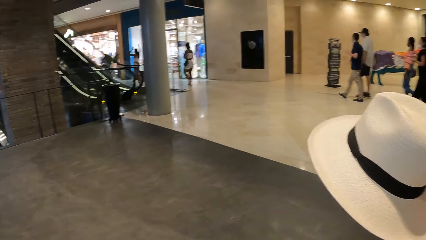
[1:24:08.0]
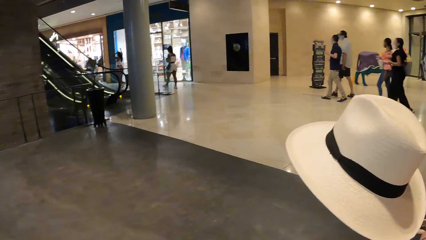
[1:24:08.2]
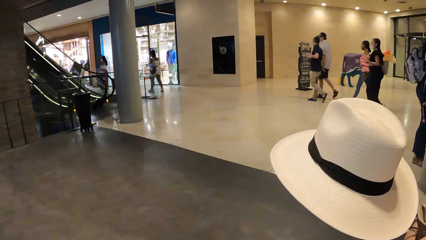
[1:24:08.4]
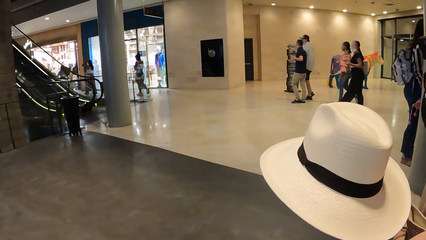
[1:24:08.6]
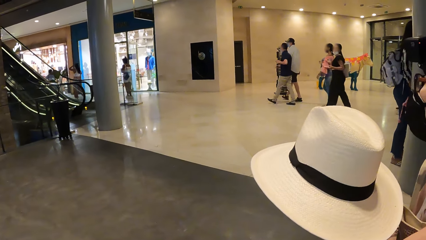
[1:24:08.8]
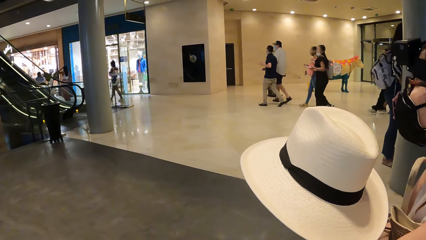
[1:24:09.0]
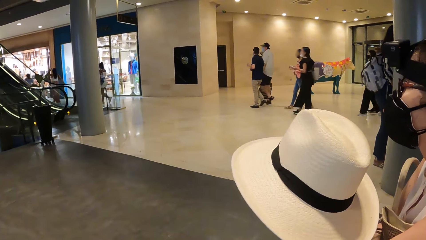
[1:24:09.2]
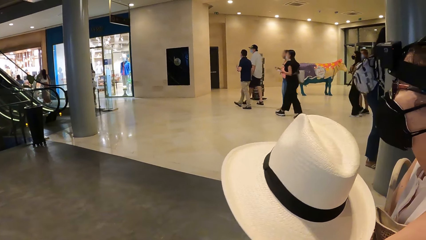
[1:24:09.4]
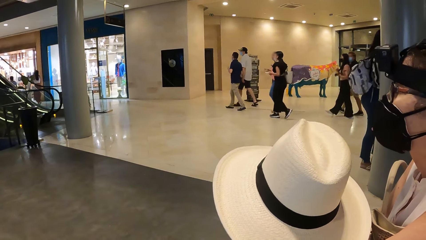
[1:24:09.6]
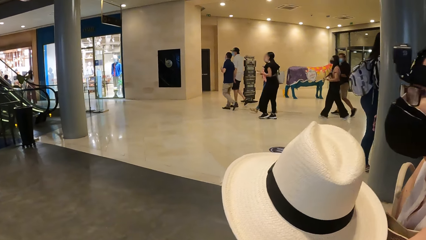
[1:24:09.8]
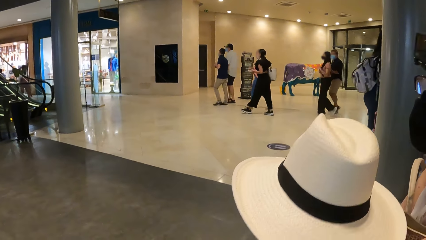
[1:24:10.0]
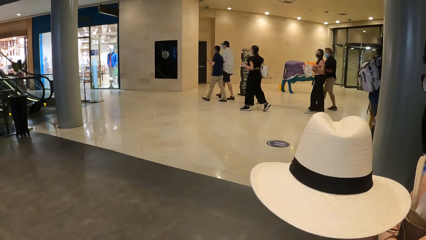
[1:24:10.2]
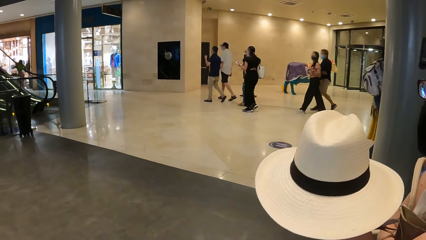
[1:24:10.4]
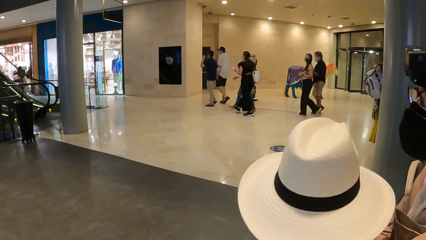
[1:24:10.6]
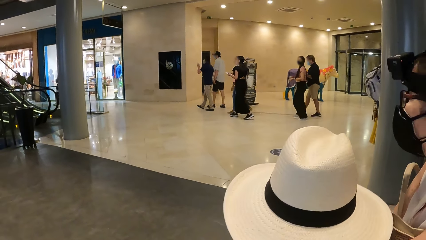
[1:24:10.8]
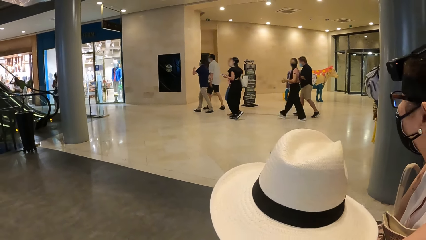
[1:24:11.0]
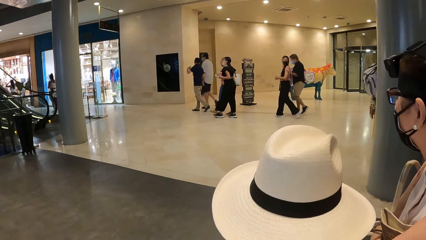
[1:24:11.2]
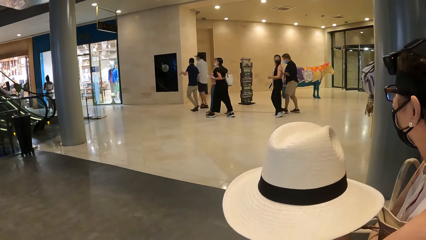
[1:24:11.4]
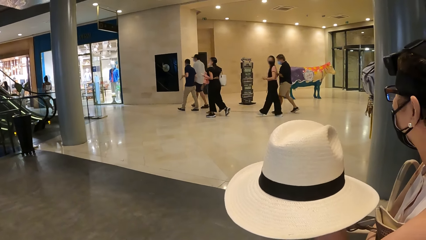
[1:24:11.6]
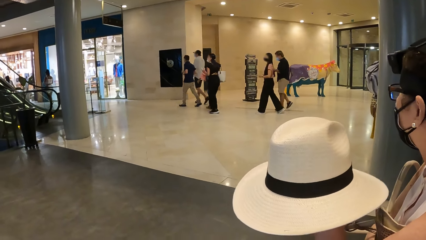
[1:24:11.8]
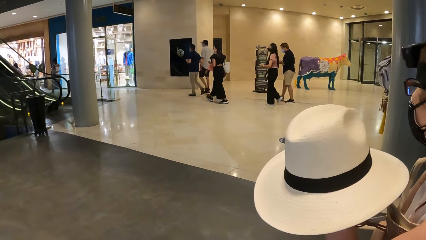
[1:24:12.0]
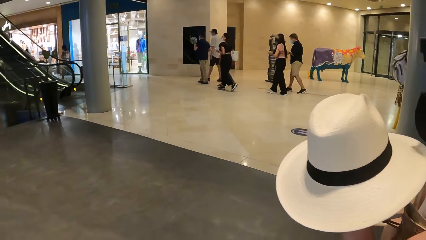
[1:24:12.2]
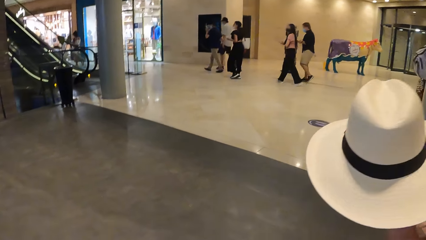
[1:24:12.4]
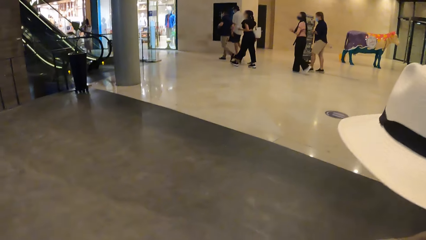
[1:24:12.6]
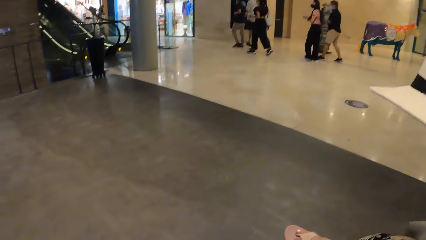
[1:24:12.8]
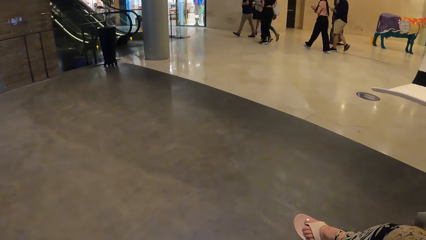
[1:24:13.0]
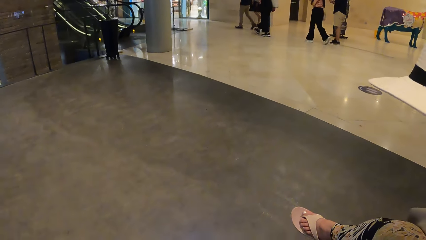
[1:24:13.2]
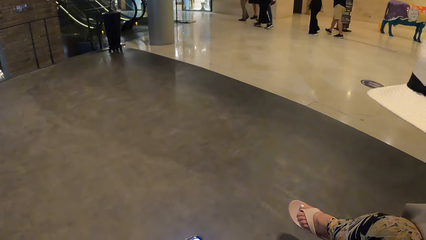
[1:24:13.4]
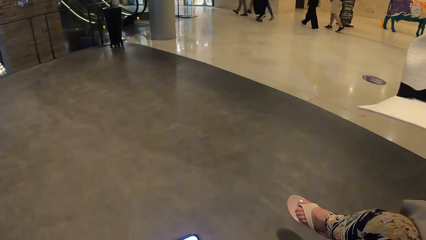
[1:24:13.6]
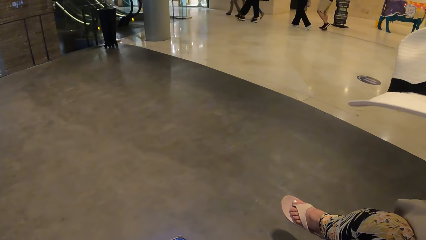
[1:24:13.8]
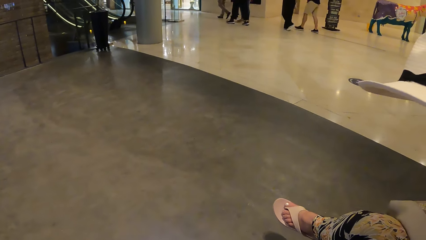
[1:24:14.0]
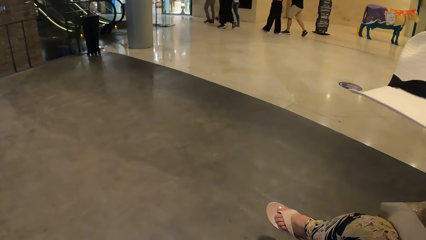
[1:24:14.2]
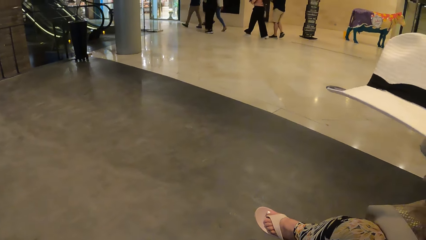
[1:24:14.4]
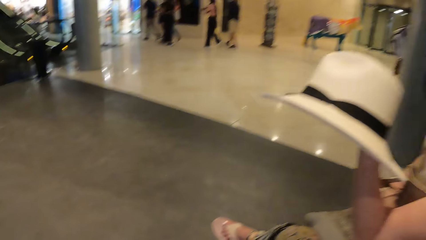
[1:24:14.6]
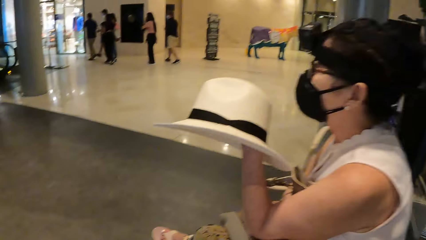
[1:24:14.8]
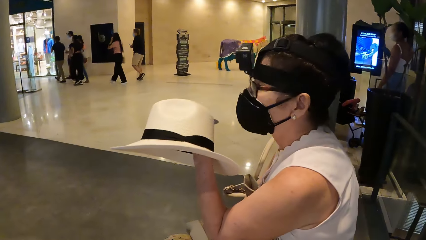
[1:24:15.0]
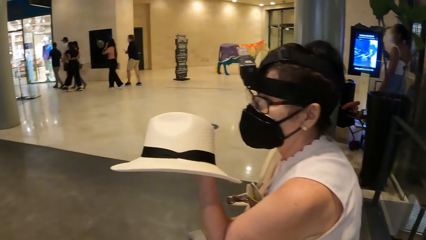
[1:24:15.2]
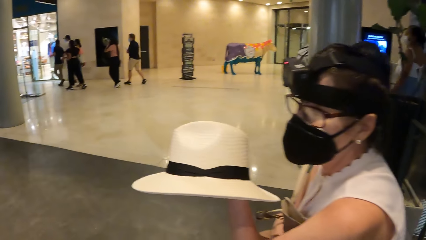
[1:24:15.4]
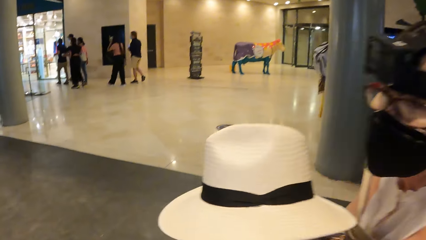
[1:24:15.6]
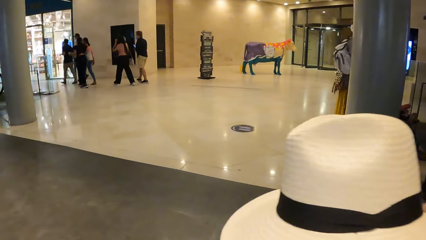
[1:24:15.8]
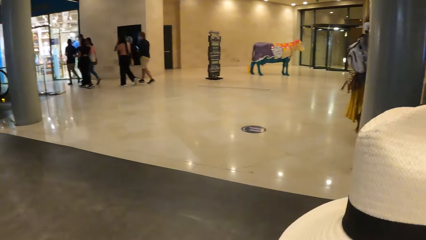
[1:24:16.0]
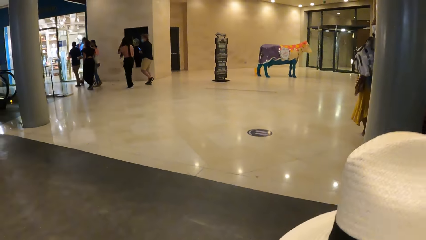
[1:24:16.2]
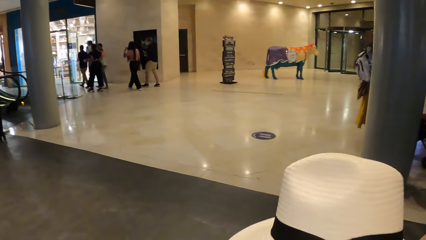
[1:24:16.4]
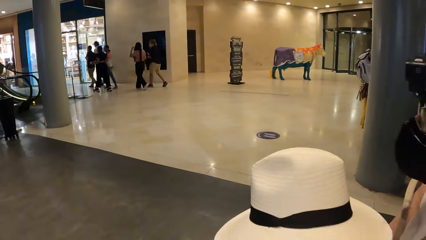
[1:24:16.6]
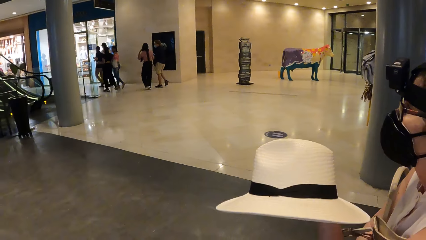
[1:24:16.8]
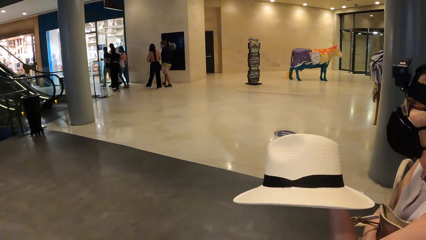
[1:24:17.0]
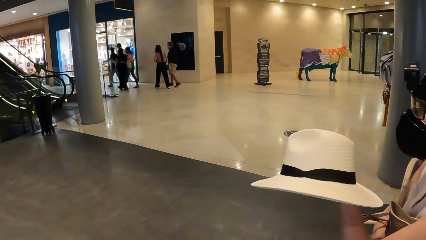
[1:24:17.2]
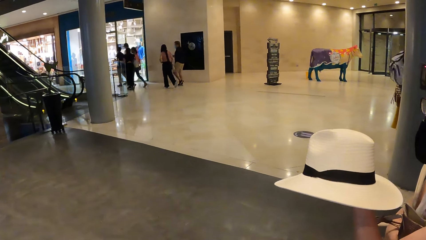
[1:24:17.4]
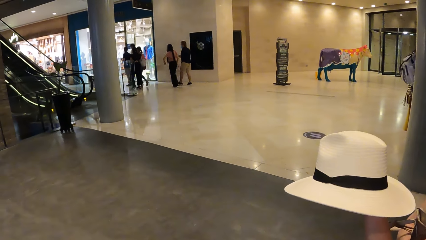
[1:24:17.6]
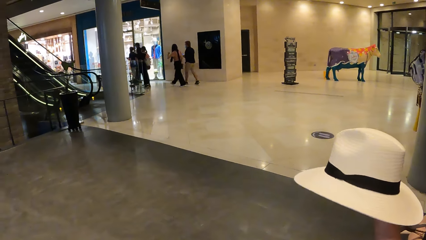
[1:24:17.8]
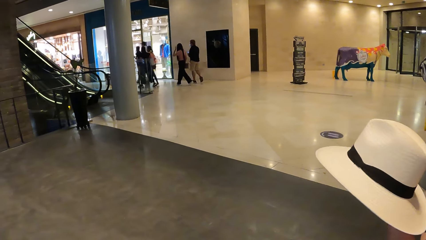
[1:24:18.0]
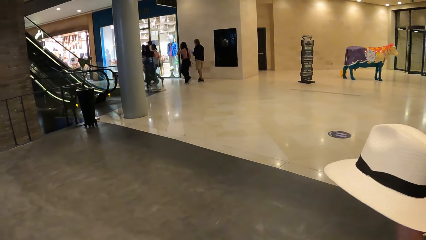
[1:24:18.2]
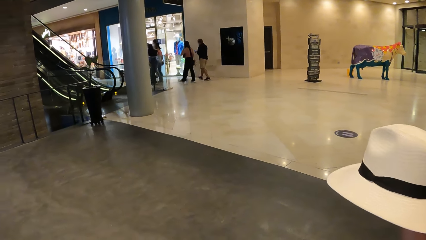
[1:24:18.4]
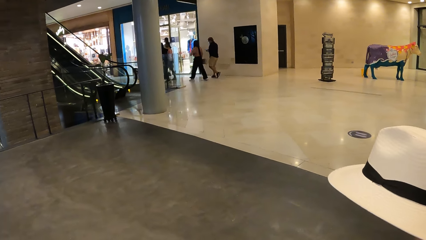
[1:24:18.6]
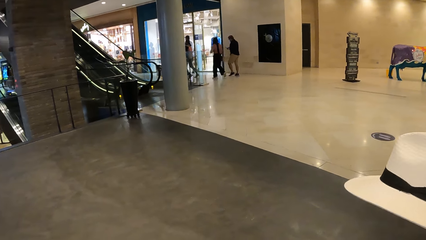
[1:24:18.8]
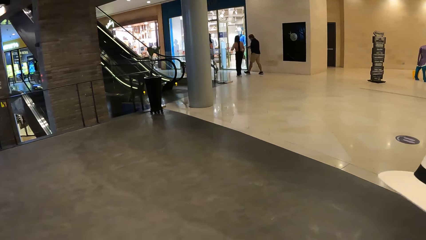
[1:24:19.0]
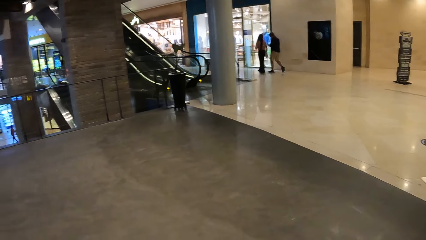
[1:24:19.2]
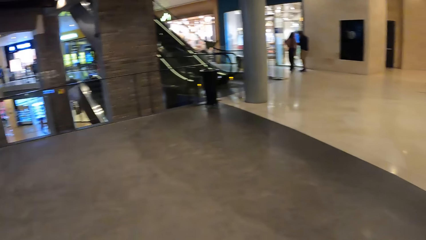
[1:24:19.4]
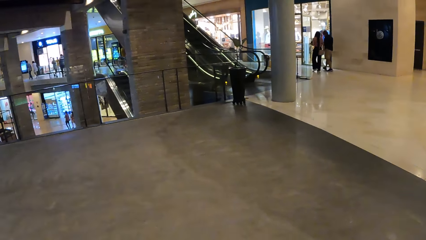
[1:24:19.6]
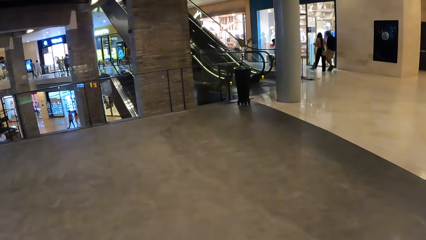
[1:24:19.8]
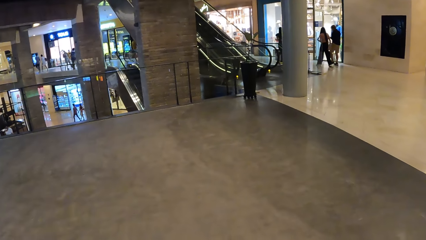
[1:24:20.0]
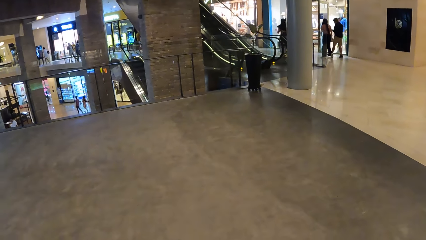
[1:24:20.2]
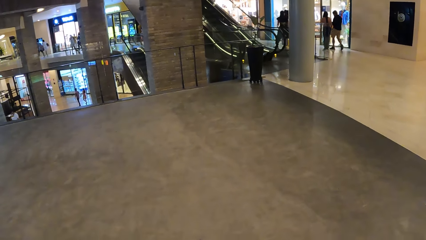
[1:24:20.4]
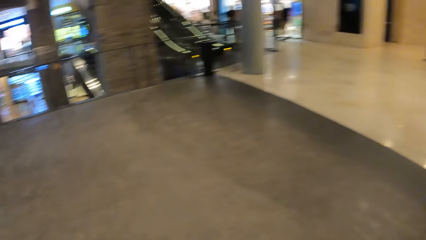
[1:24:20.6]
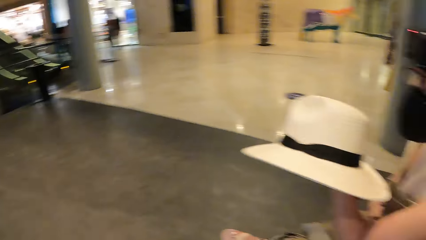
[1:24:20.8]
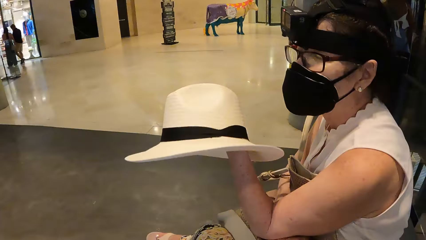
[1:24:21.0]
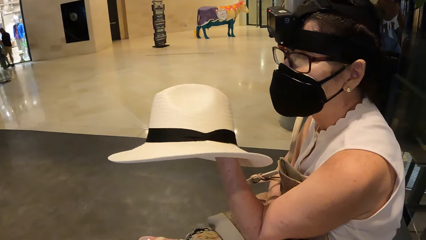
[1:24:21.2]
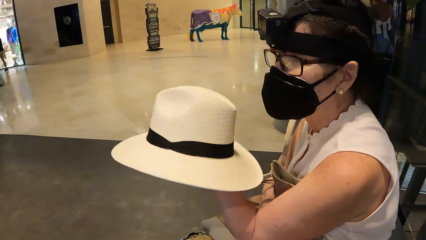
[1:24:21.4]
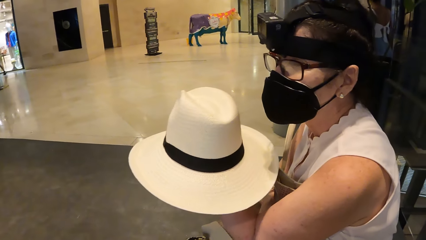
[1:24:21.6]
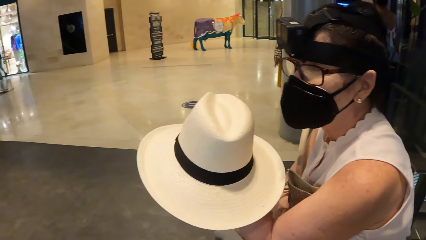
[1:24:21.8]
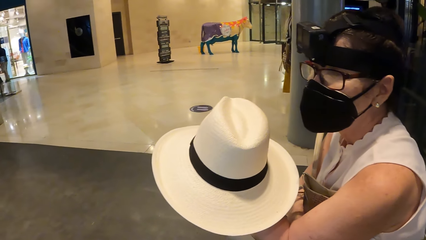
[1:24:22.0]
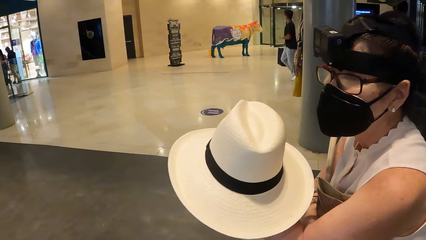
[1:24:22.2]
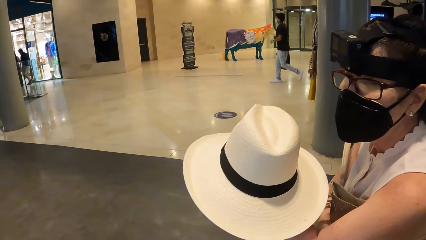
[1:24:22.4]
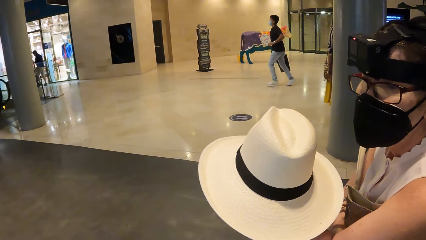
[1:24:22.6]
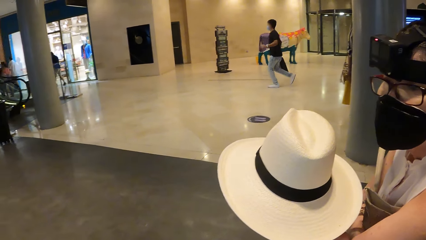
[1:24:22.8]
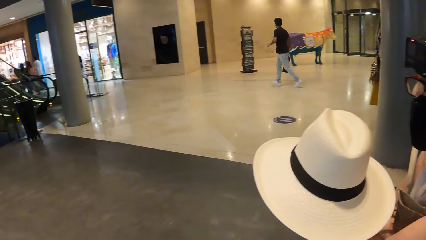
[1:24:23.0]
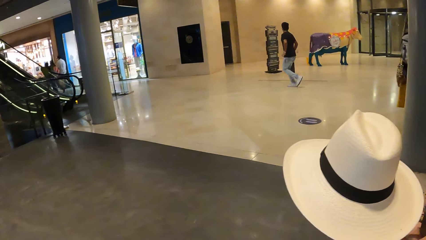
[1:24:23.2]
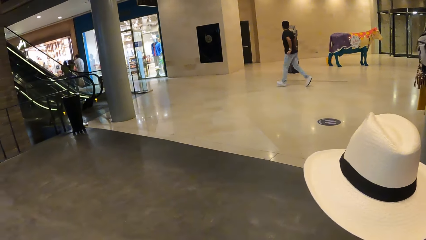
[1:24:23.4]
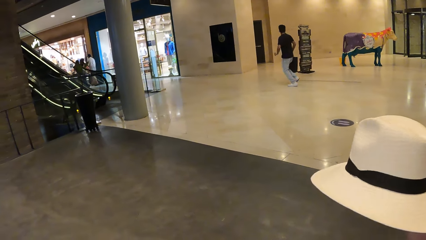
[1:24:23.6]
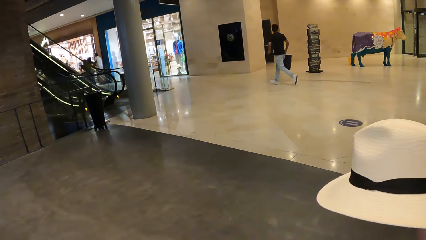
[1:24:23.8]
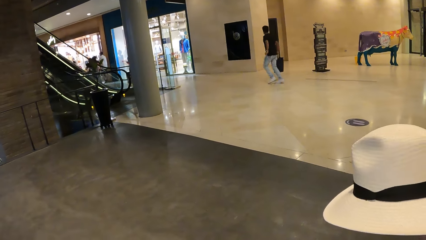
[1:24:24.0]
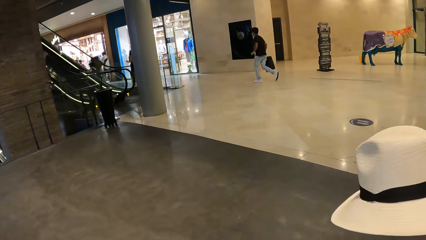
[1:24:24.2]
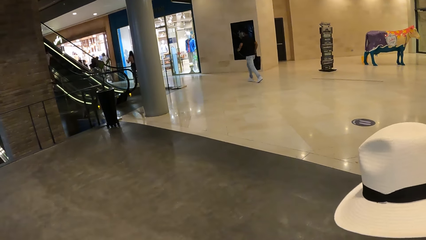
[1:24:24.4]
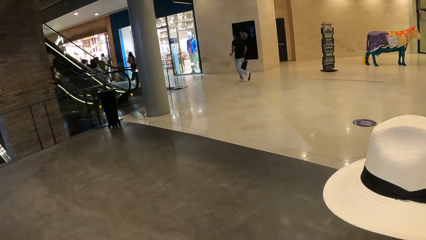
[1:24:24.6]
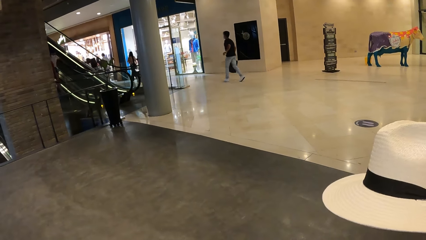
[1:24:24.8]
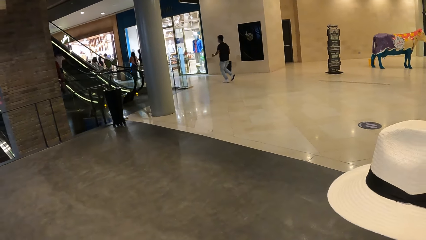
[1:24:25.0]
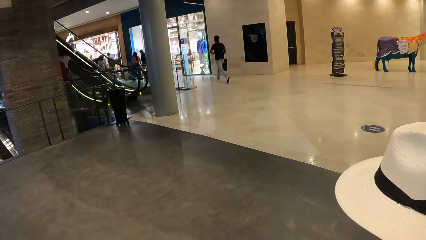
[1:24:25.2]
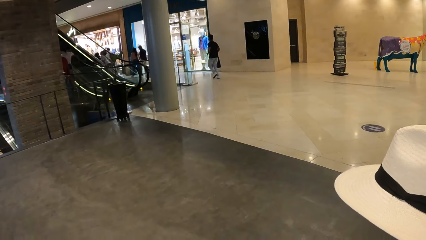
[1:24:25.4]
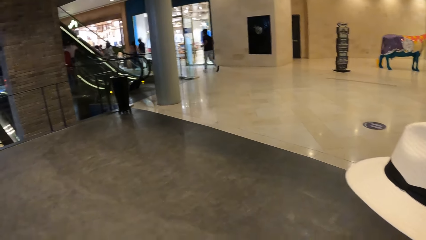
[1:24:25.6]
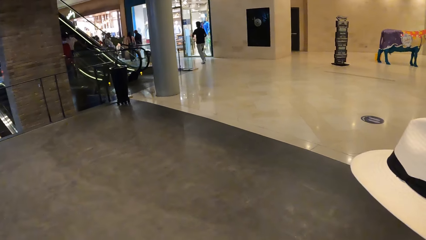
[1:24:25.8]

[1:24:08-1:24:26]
The camera wearer looks at a woman. They look around. They look at the woman. They look around. They look at the woman. They look around.
